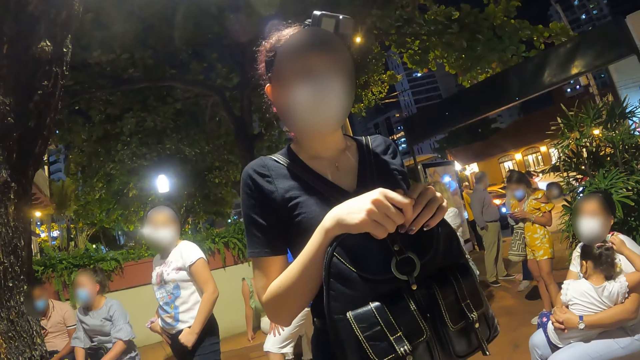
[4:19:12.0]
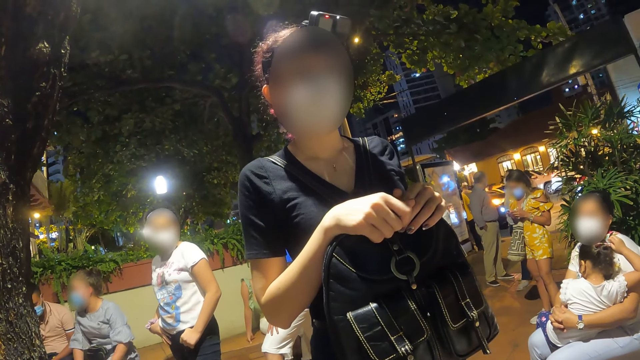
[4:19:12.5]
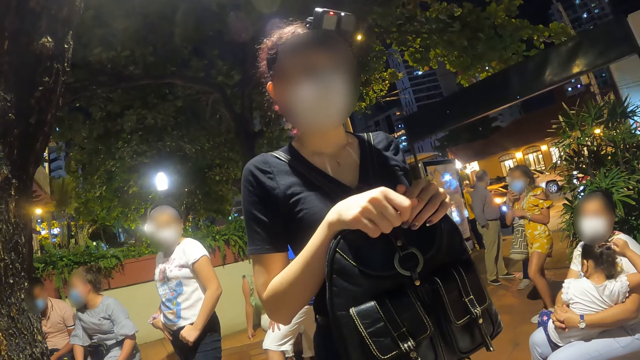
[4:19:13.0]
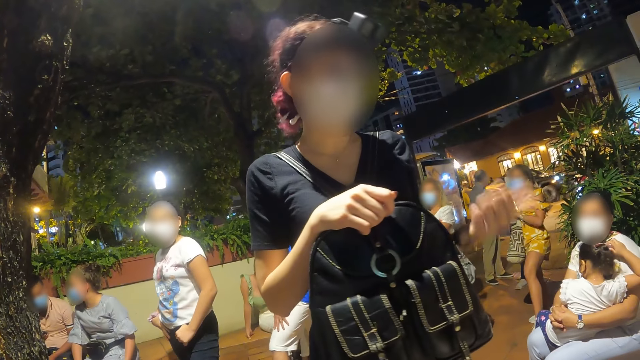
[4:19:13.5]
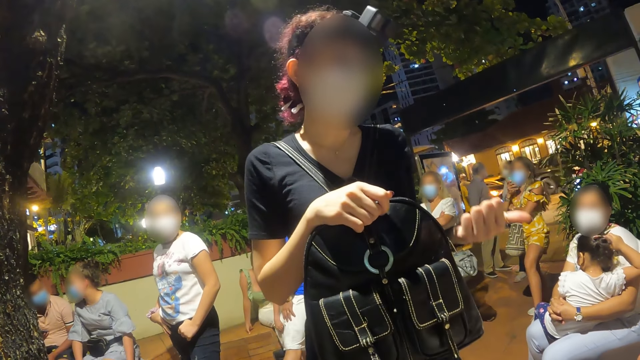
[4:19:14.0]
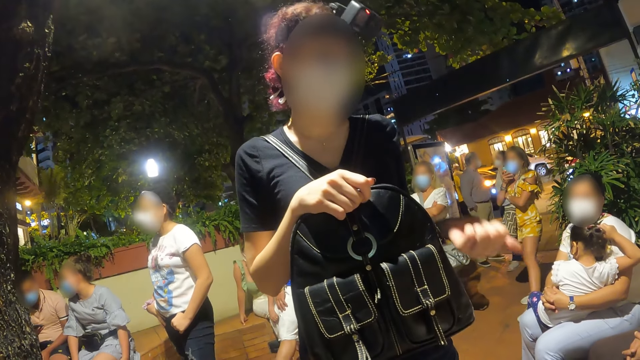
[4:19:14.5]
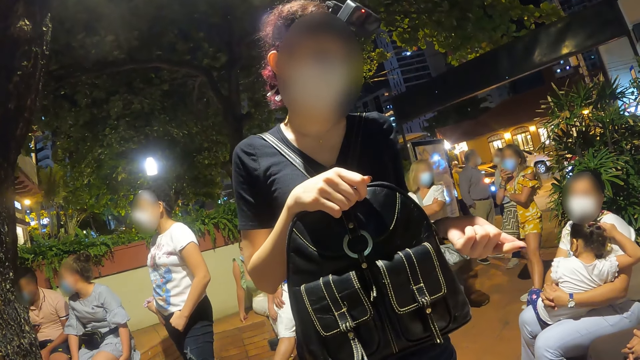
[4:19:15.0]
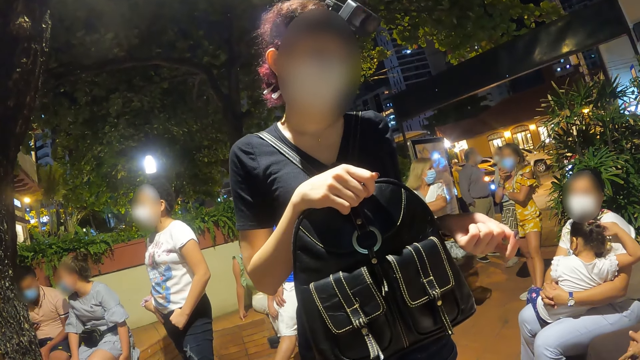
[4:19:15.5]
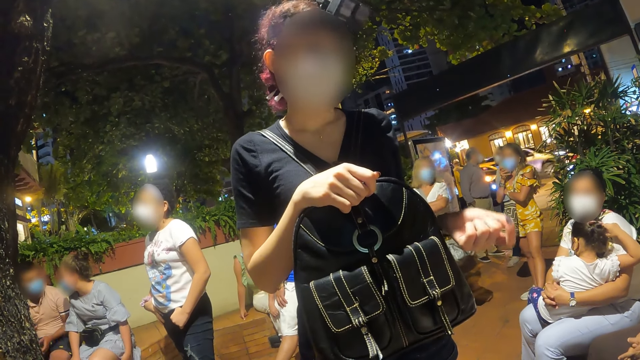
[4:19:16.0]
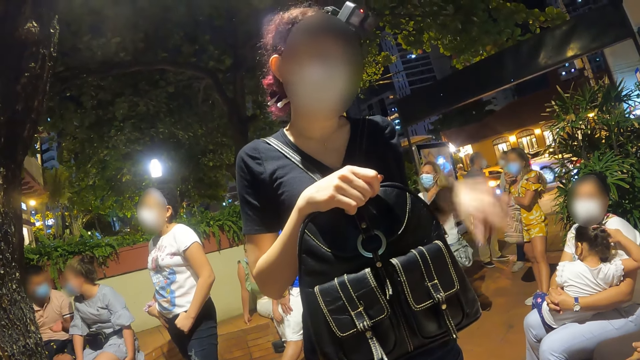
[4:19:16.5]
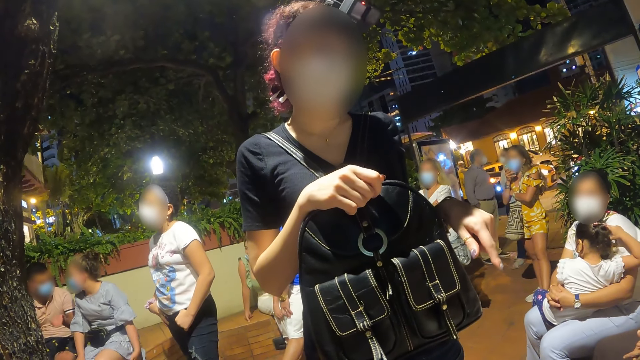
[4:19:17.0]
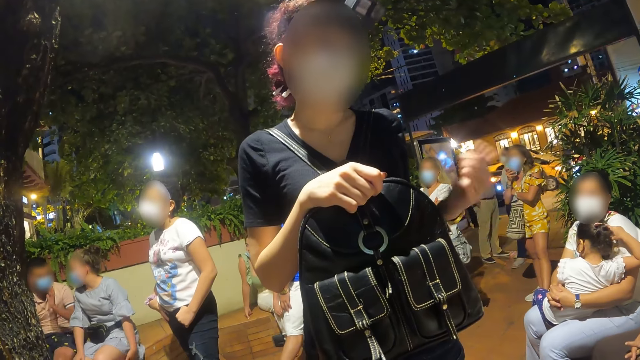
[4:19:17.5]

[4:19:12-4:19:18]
A woman moves her hands.

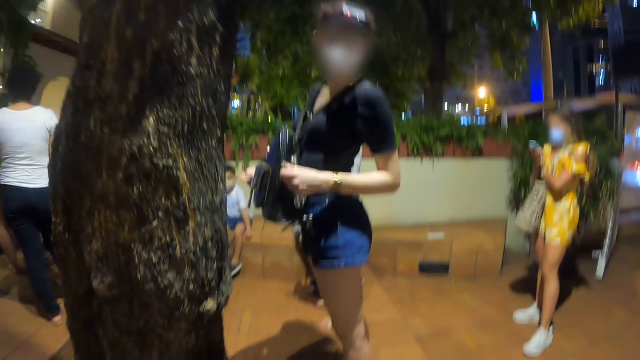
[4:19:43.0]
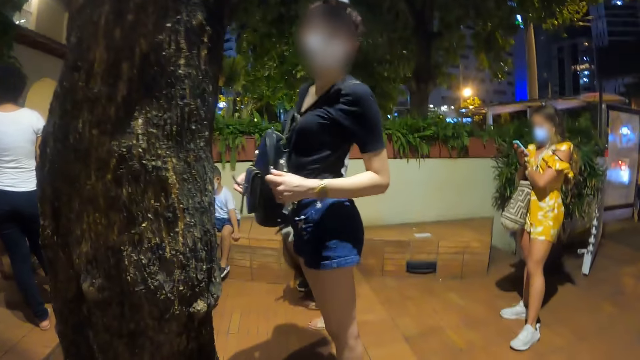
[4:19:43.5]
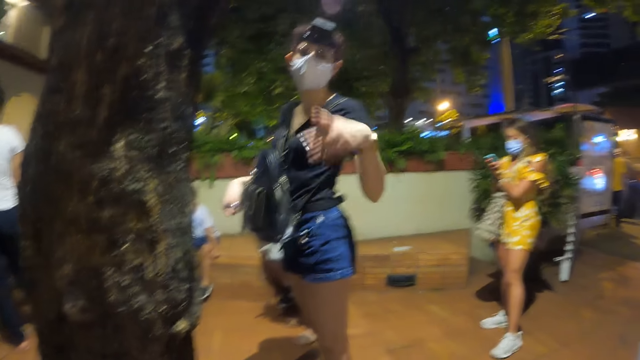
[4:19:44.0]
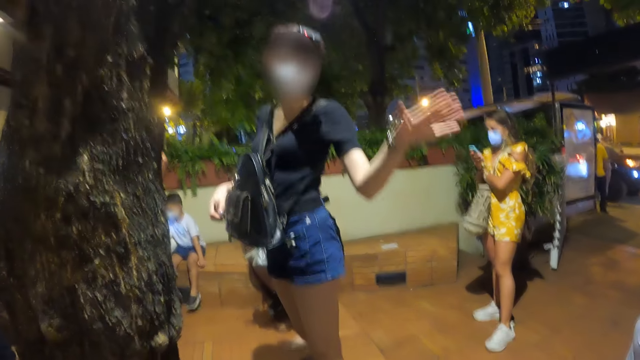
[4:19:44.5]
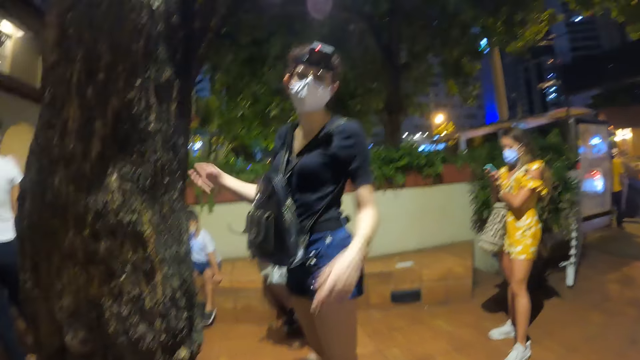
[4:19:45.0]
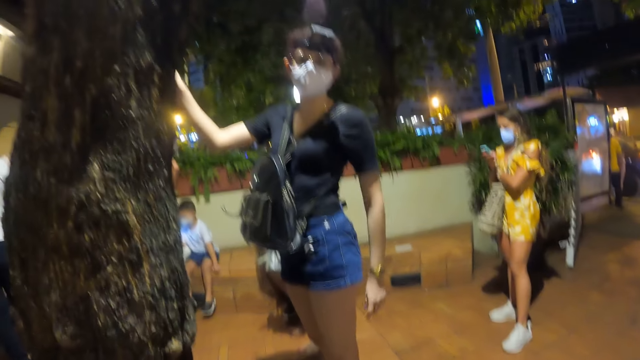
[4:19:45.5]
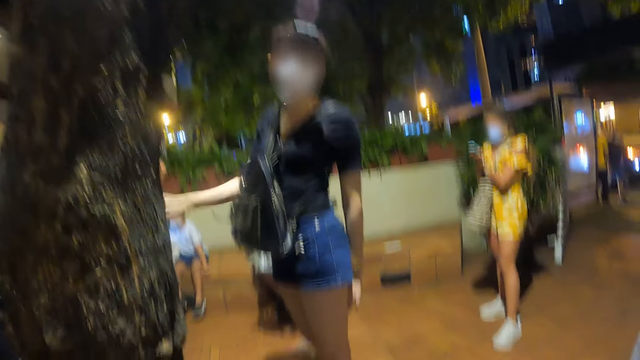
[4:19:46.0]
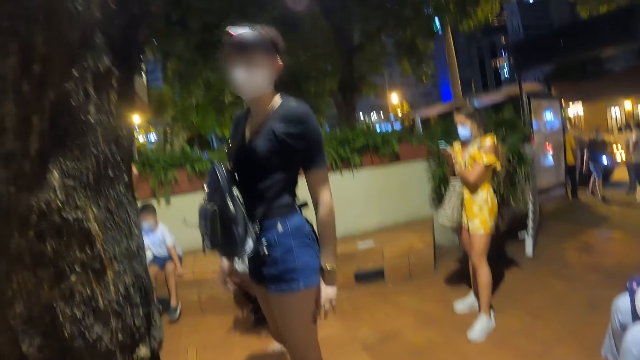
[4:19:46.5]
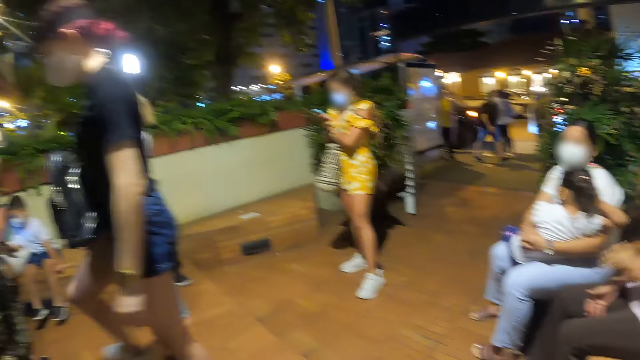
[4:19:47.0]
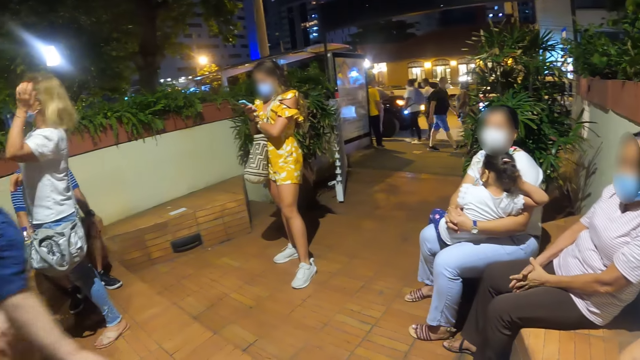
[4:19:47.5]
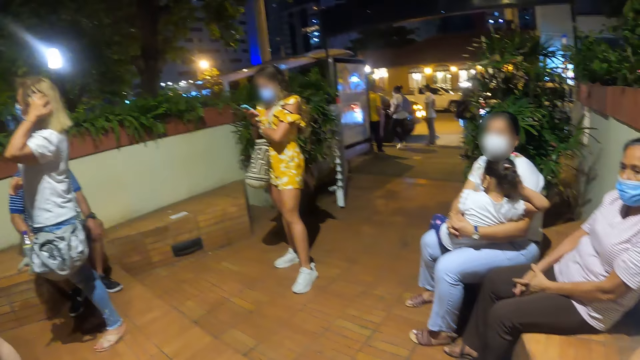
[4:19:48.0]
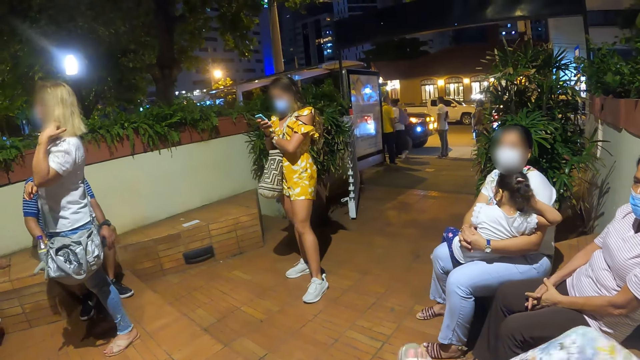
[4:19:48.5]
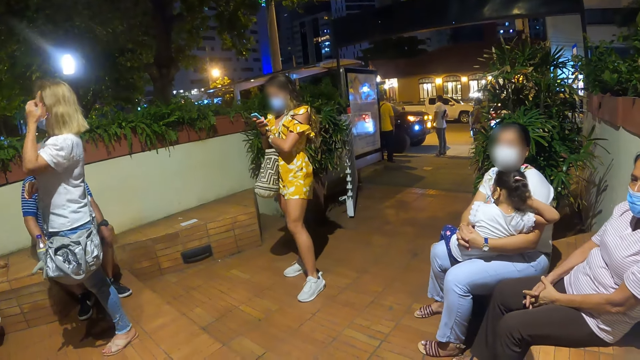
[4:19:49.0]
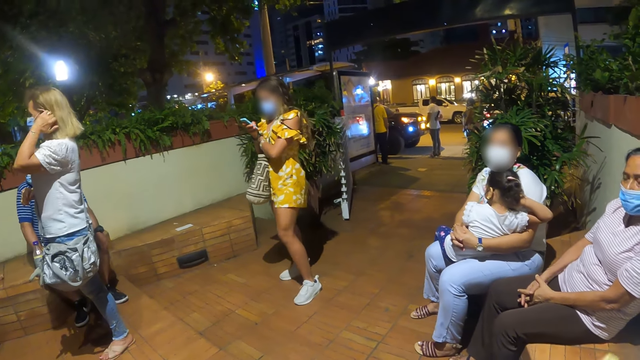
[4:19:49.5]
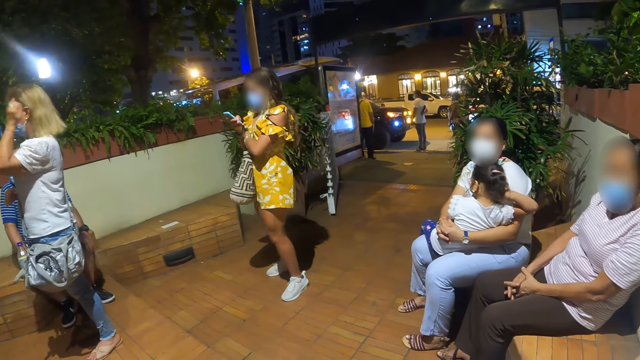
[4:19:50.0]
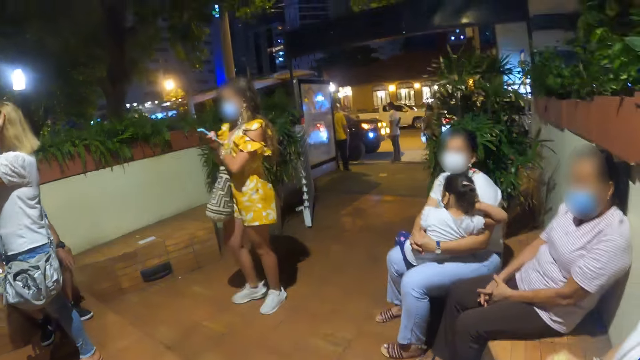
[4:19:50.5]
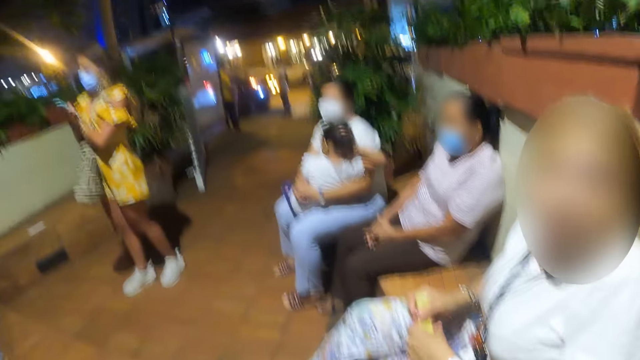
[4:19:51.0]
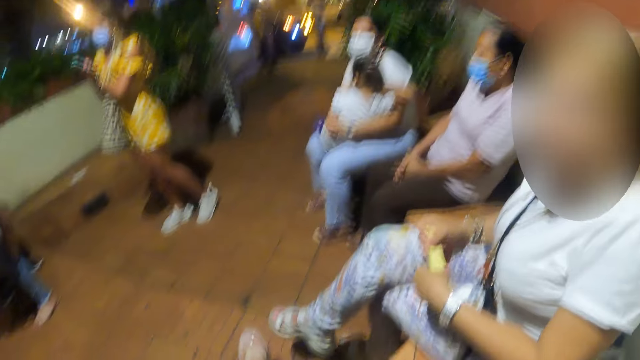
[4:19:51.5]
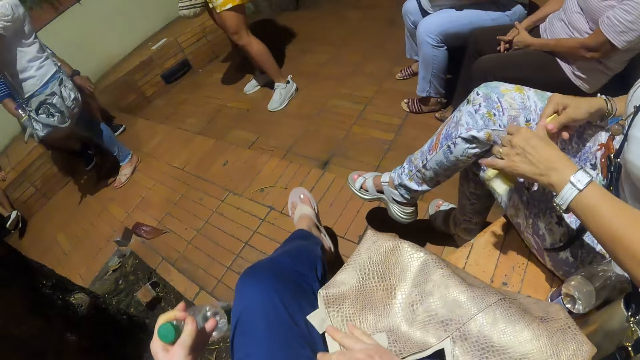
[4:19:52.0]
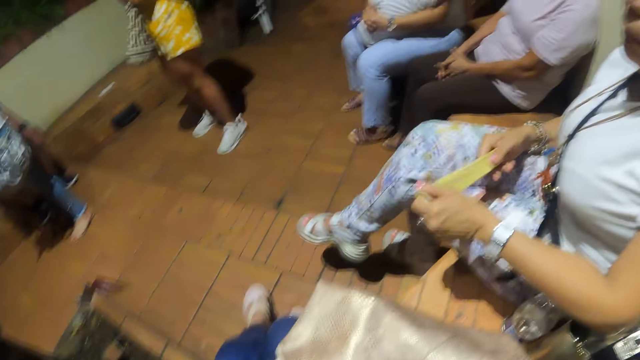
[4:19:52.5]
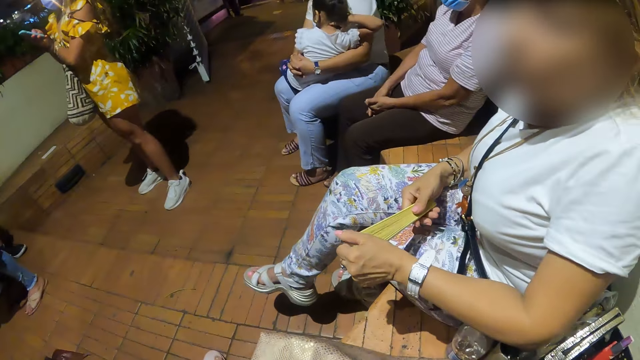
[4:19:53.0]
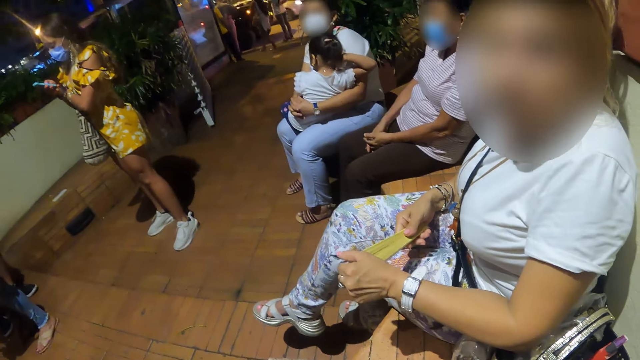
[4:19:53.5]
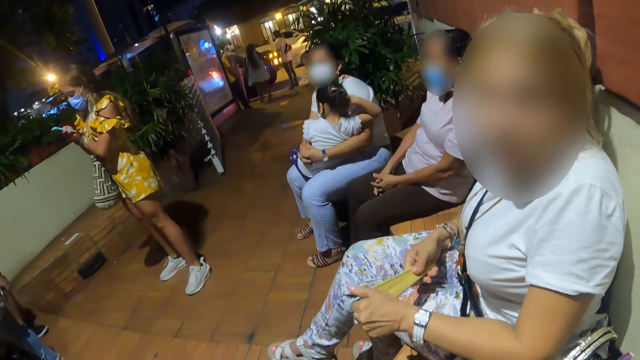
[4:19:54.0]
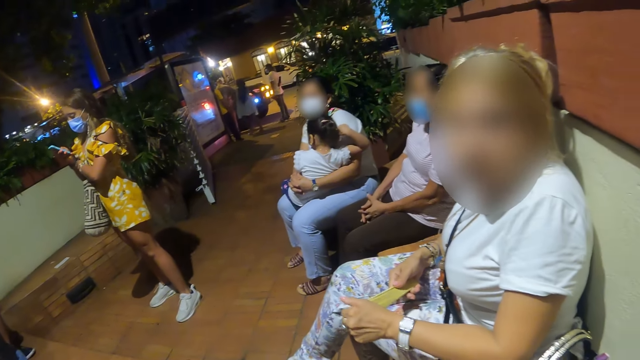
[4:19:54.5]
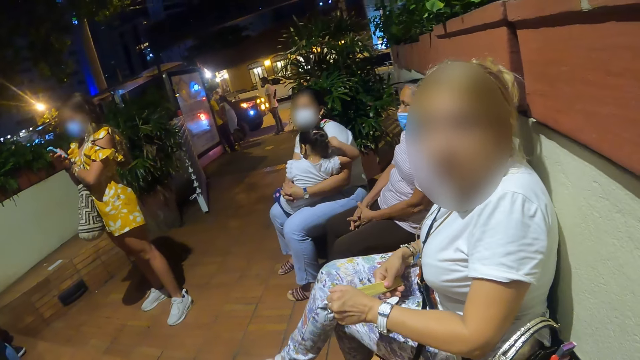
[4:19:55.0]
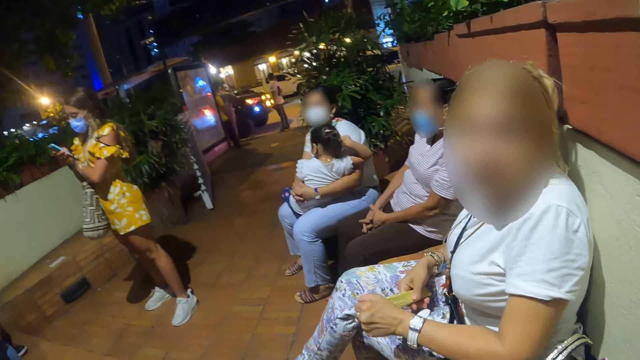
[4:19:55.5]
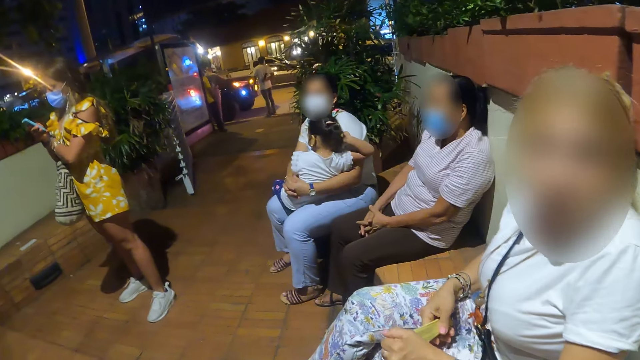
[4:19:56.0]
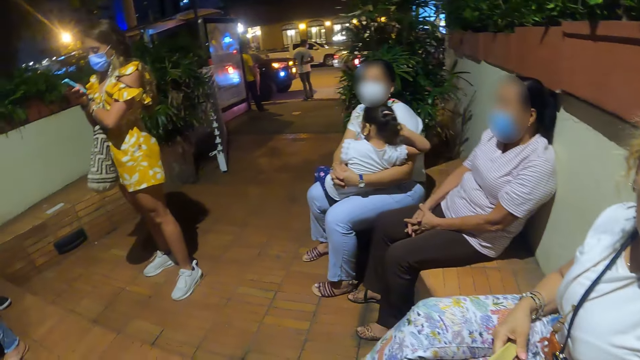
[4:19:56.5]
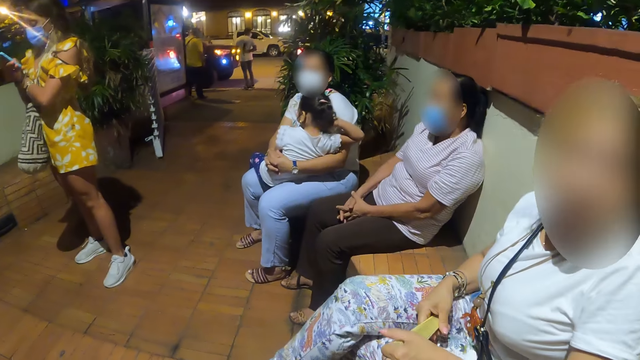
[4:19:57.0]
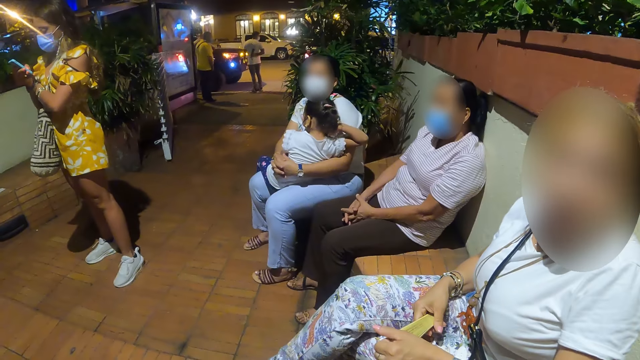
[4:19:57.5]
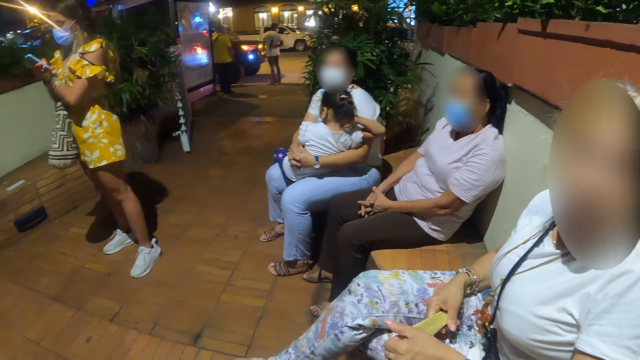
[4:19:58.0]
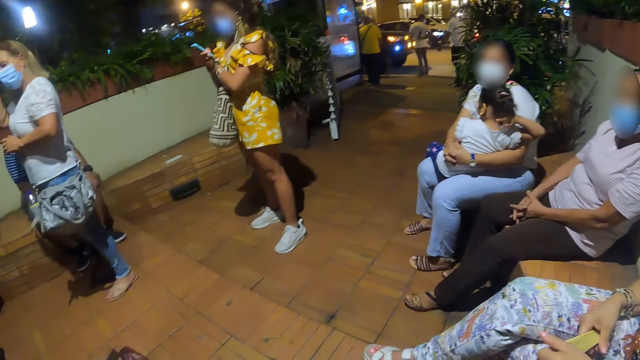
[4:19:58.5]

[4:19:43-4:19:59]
A man talks to the camera wearer. The man walks away. The camera wearer looks around the room. They talk to another man.
